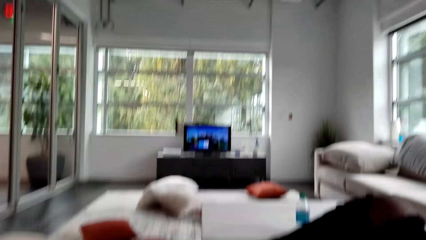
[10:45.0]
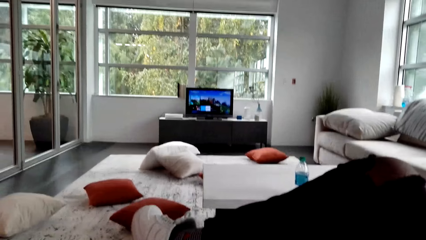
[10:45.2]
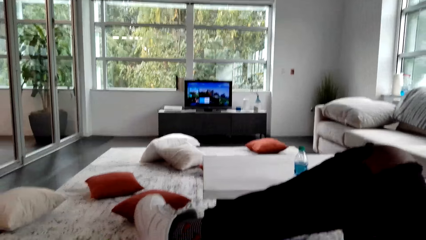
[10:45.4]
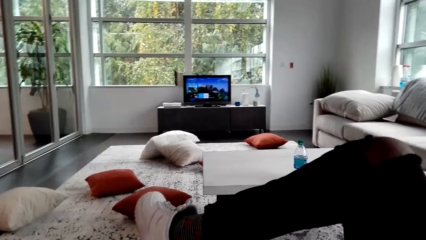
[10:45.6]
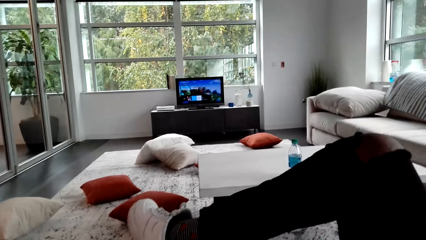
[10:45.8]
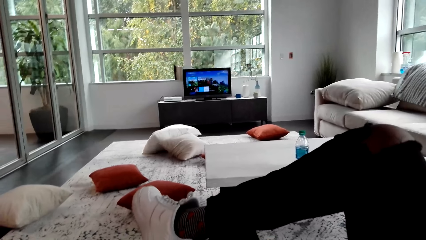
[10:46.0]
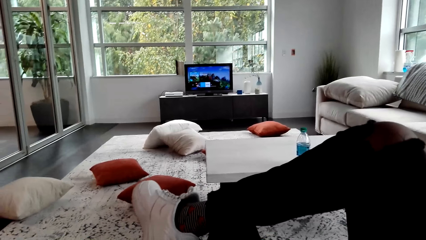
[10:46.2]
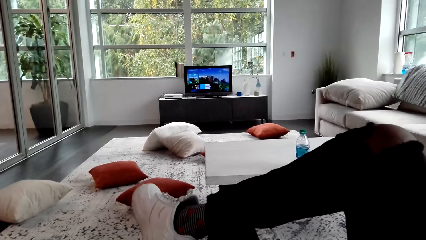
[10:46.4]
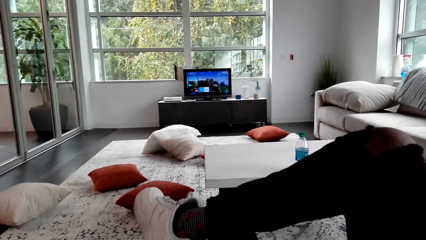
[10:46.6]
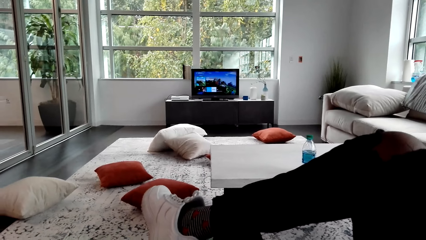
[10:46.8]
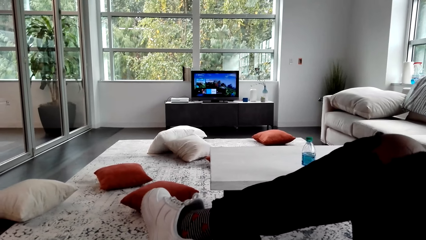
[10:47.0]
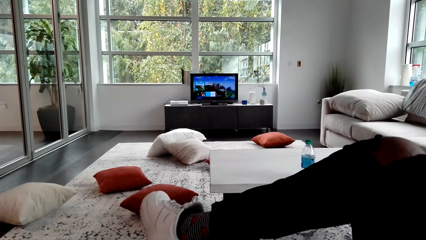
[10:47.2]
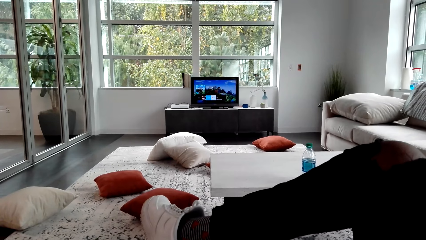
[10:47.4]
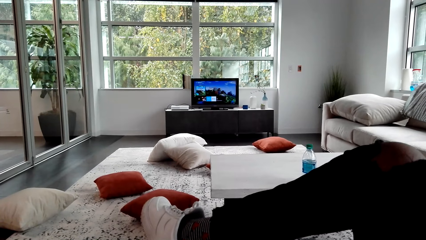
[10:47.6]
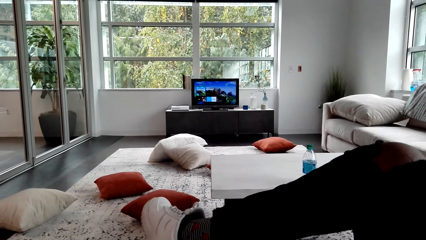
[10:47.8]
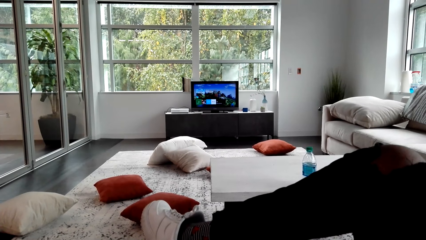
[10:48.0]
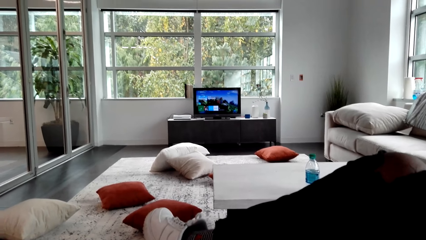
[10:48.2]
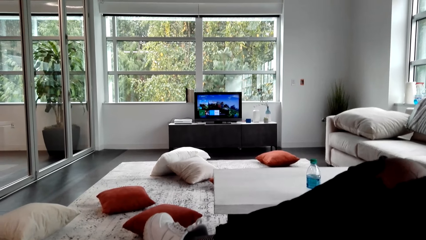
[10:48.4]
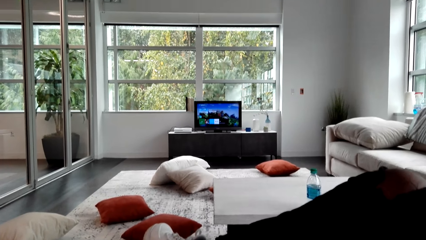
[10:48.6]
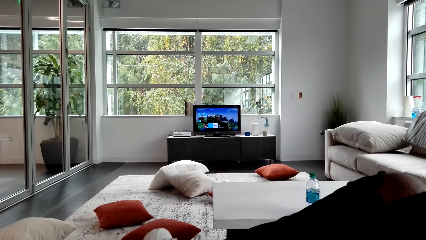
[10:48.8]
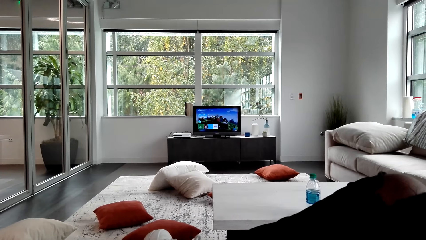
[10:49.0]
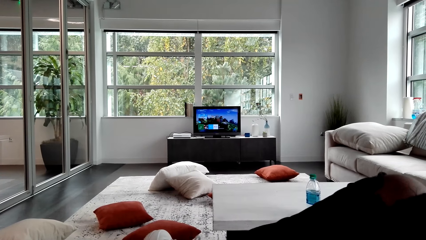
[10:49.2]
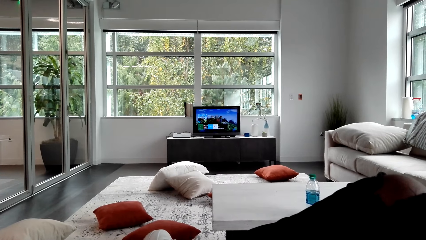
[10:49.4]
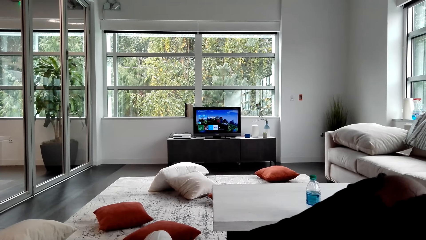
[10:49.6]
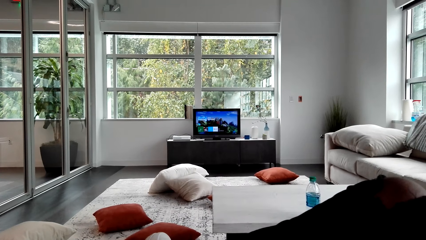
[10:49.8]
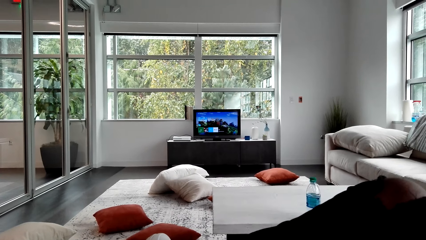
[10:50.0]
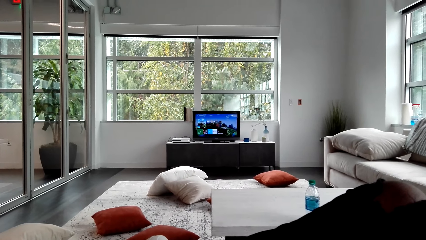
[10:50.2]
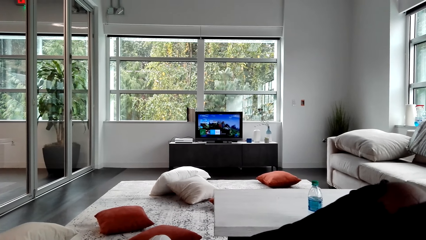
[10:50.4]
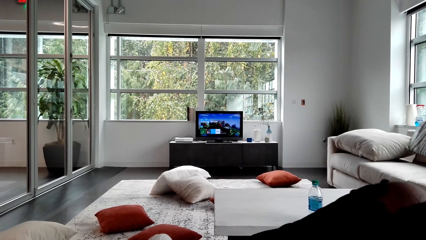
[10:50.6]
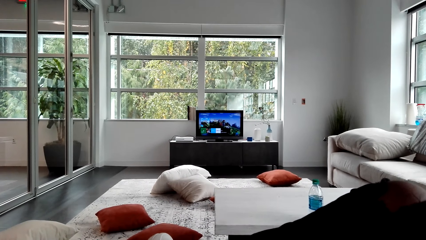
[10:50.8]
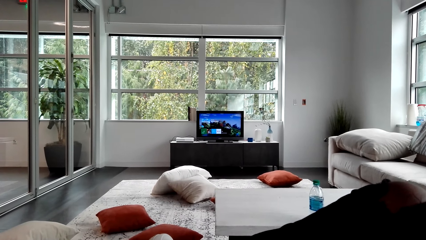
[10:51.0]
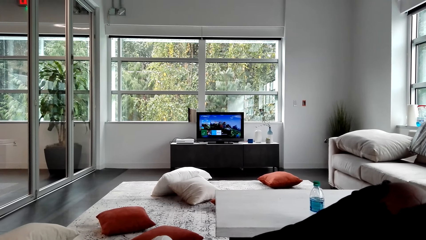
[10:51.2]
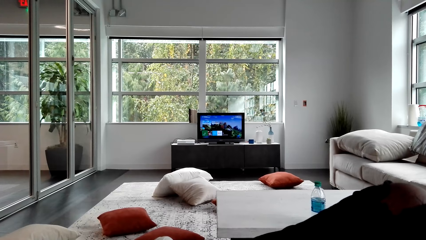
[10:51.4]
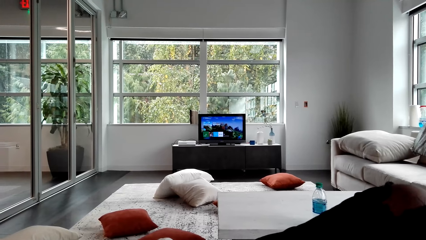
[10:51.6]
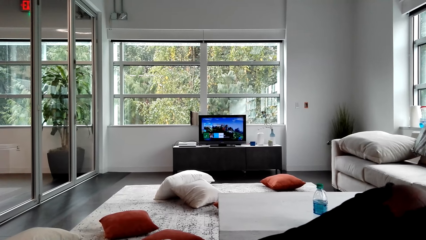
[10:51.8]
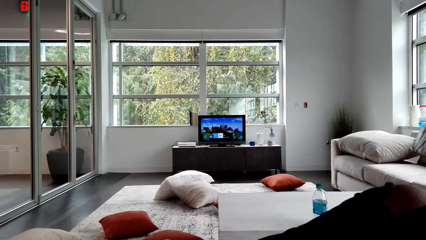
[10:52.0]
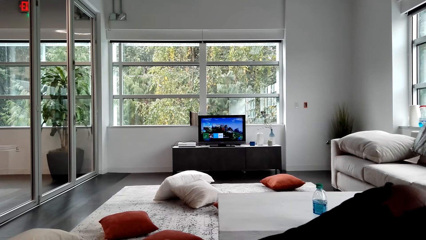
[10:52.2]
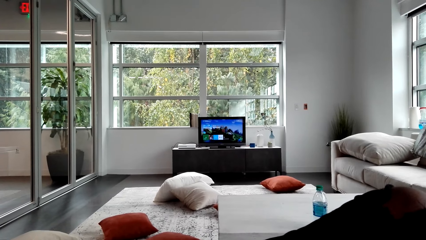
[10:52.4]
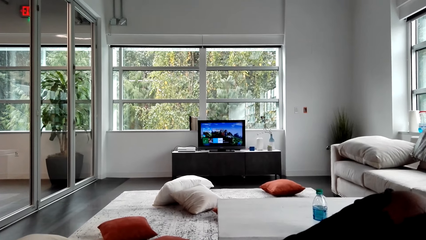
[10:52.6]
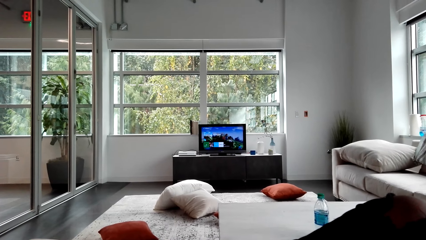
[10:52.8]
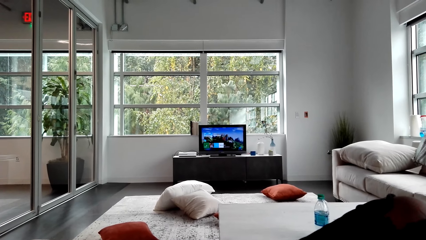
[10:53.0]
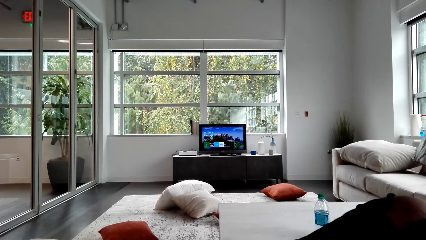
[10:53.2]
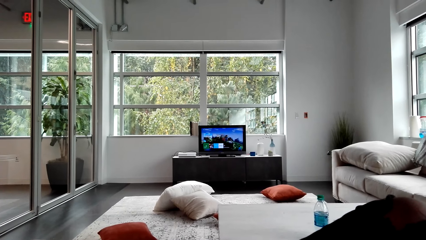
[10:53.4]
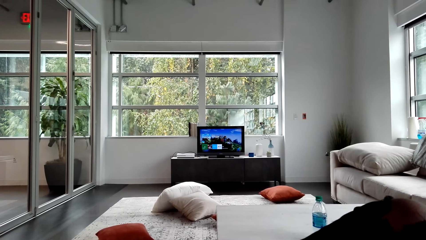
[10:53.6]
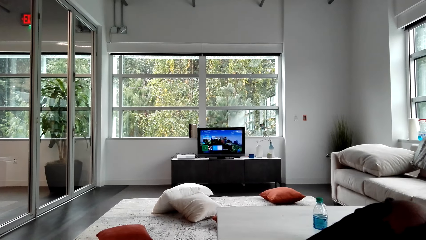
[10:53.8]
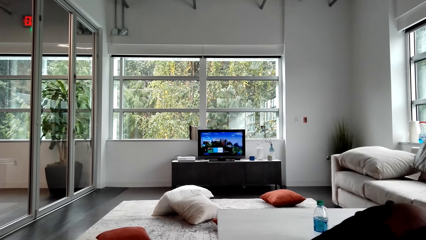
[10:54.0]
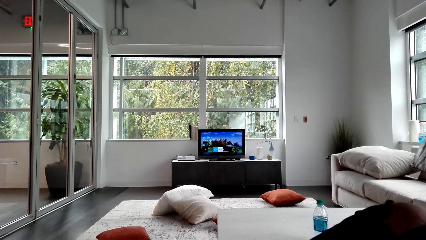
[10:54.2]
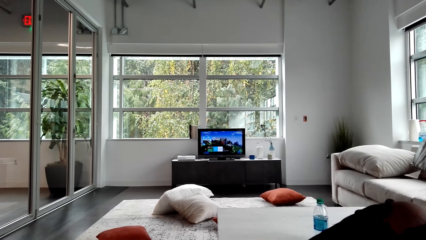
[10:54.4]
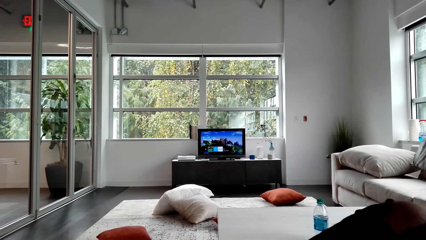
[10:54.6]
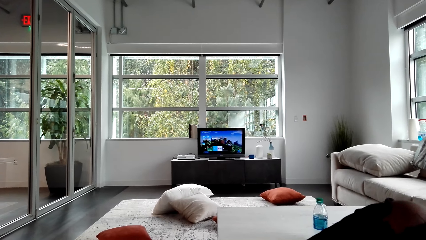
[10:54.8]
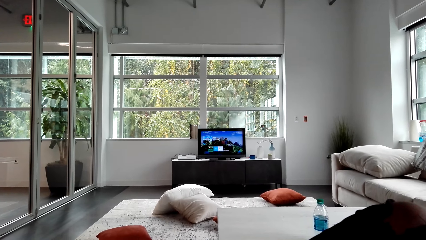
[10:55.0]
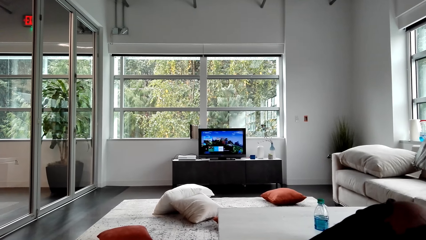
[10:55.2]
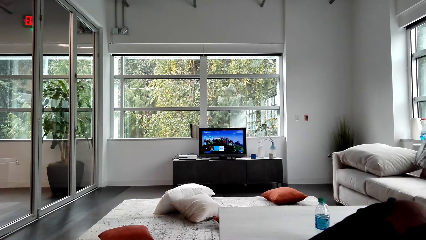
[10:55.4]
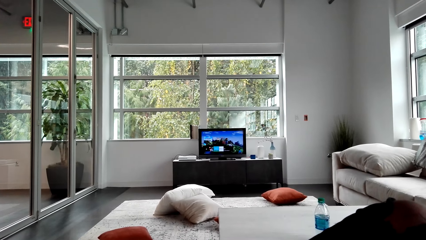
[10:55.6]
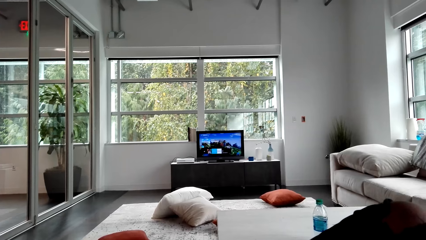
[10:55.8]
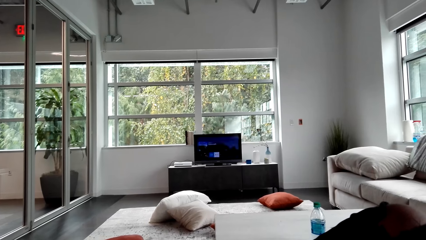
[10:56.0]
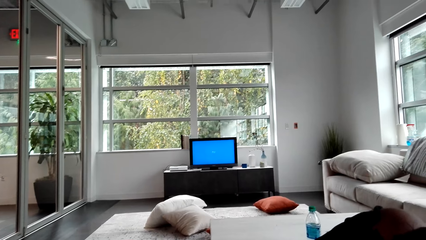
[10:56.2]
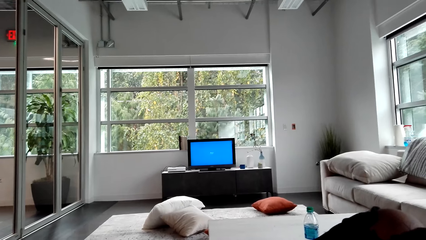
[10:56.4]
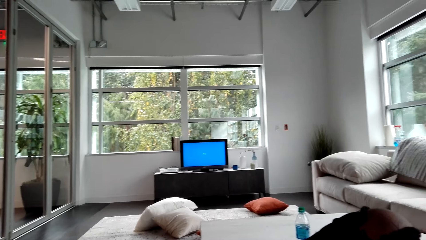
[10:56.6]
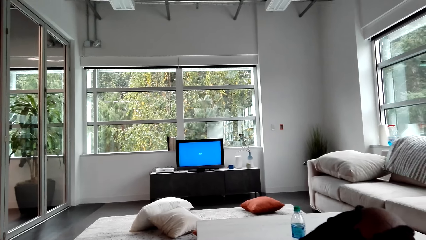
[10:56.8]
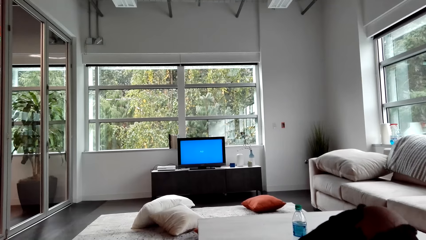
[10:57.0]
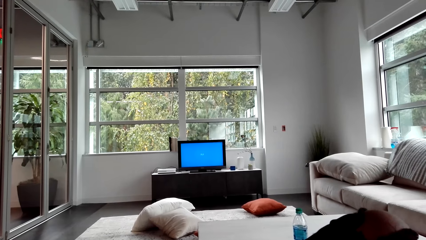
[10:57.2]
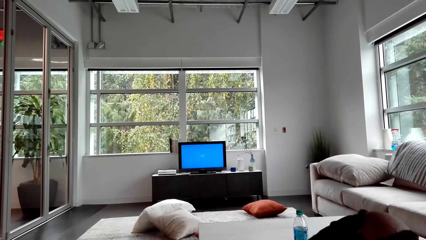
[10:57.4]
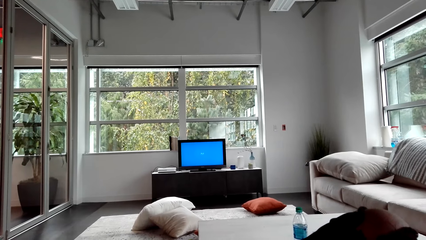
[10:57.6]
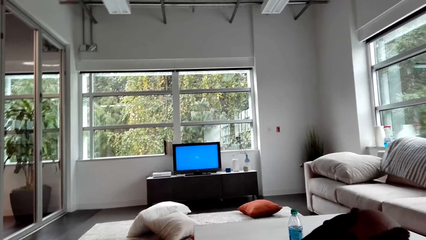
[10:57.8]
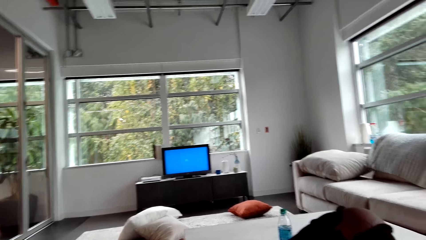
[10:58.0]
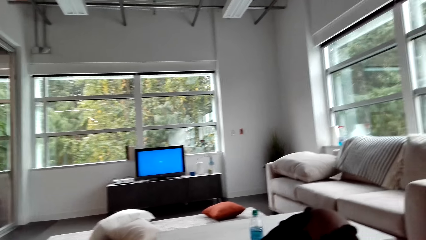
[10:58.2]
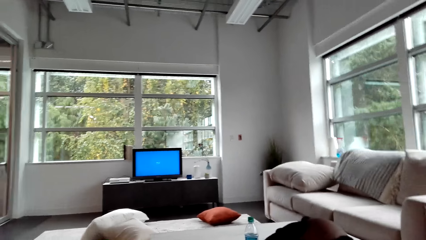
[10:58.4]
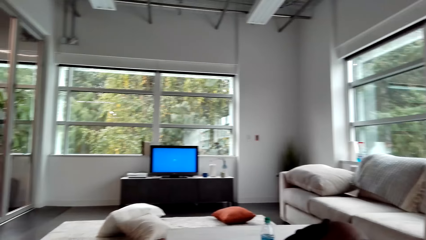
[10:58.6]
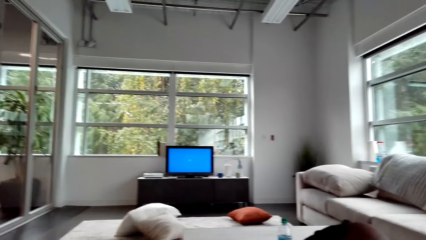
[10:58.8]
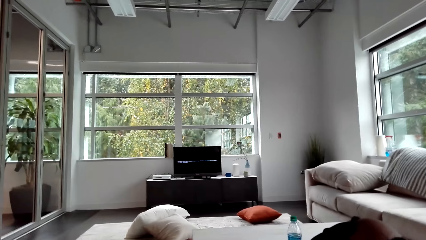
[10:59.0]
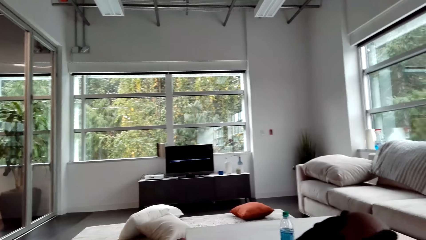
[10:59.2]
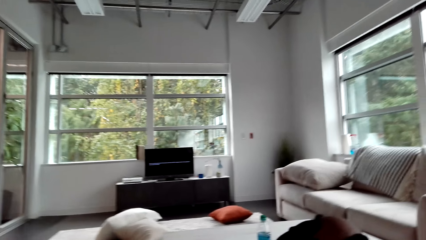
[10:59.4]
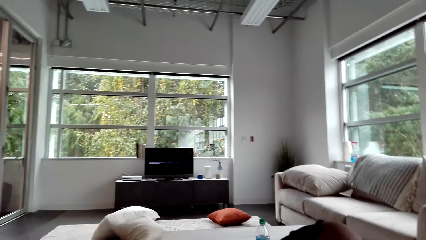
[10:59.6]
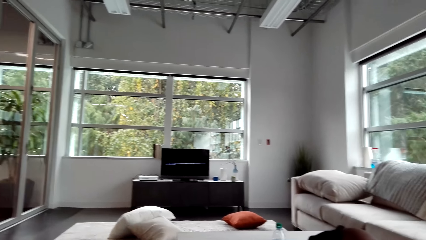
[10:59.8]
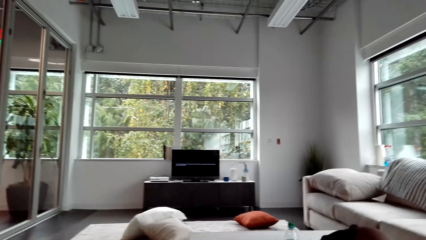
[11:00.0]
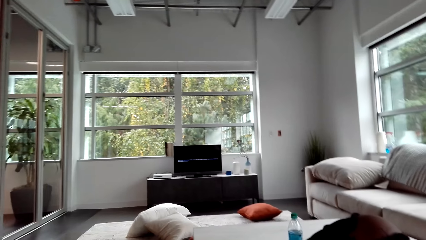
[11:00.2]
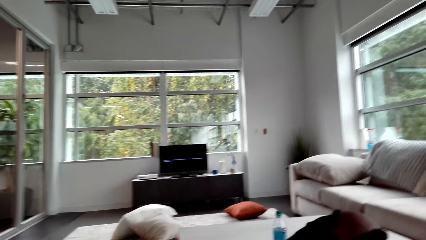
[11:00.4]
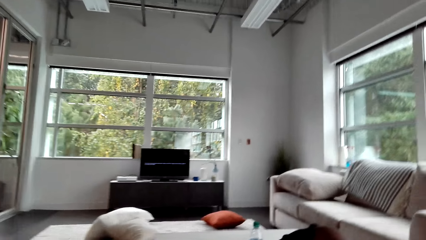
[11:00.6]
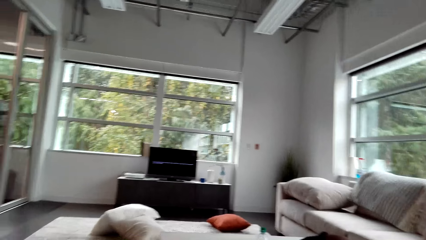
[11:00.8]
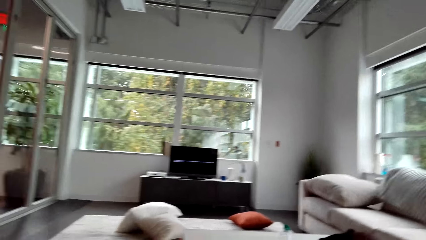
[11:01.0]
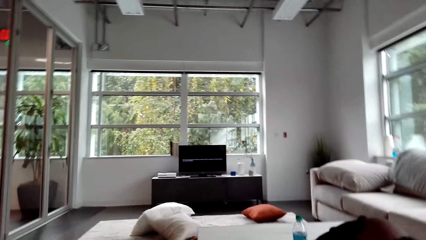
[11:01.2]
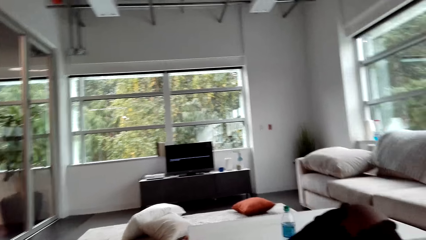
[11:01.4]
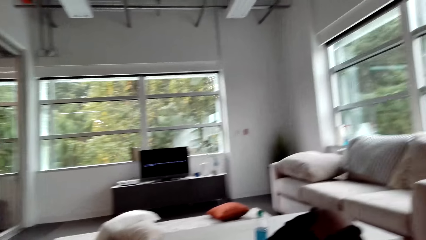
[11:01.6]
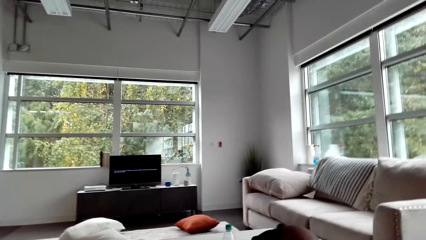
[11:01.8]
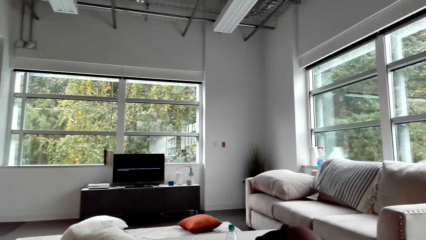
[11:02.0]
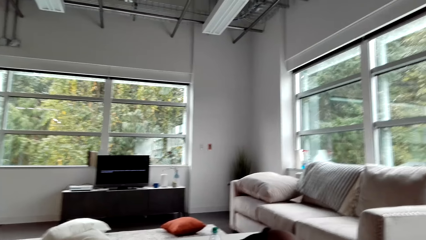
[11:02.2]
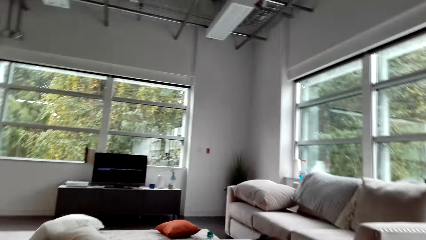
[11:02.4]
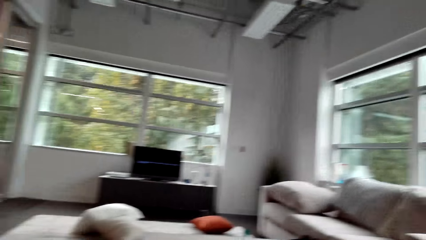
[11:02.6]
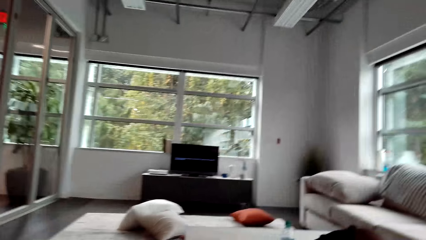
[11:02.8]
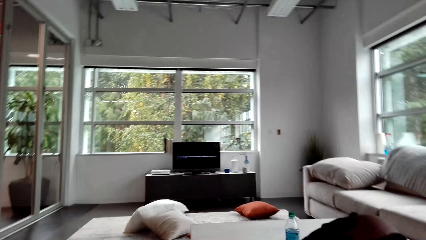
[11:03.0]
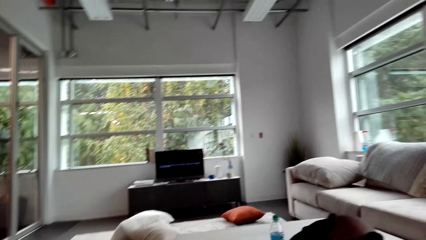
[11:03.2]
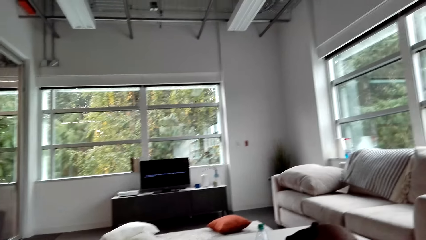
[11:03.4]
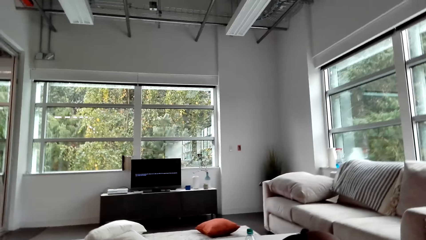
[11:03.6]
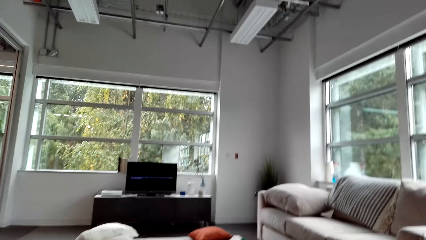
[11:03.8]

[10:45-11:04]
The camera wearer turns on the TV. They shake the right leg. They watch the television. They watch the television again. They shake their head.
